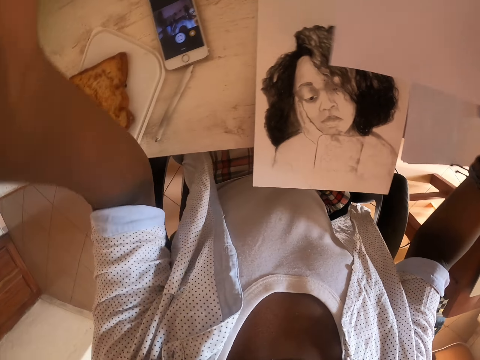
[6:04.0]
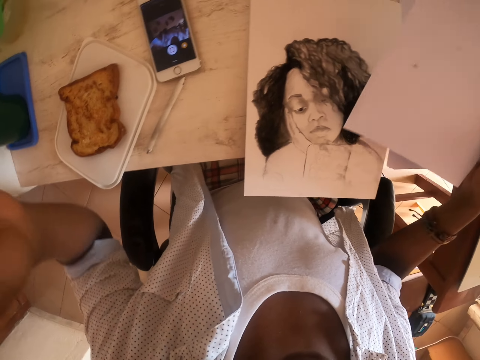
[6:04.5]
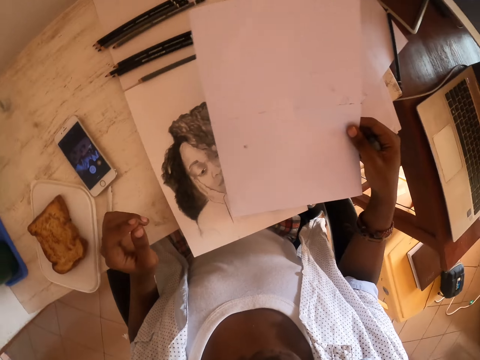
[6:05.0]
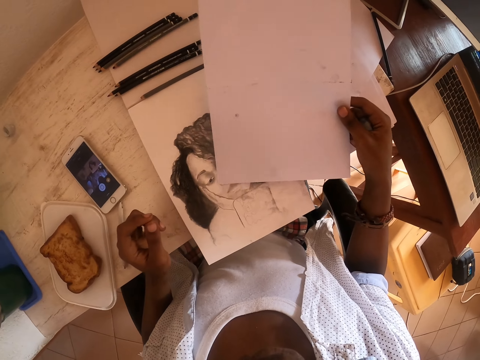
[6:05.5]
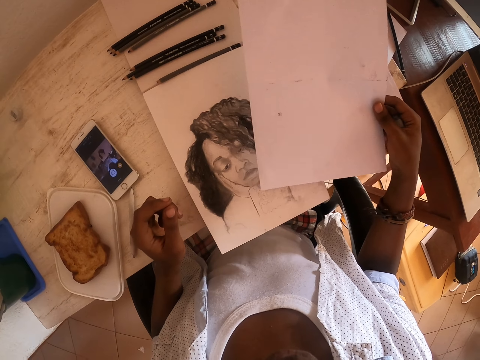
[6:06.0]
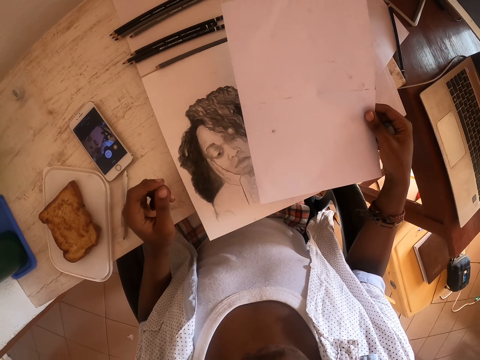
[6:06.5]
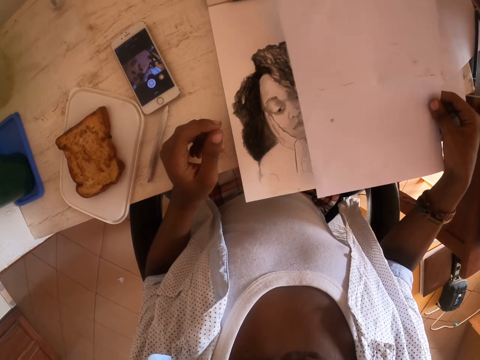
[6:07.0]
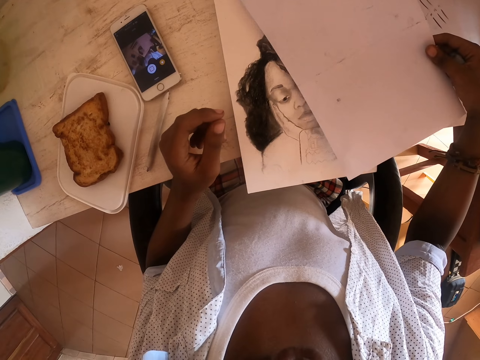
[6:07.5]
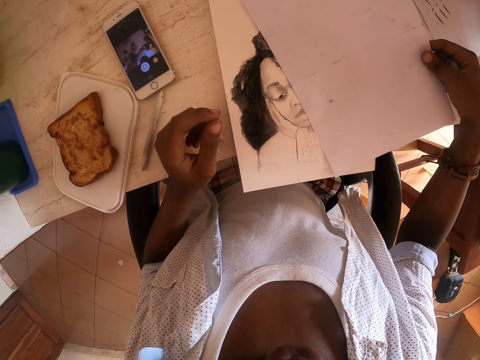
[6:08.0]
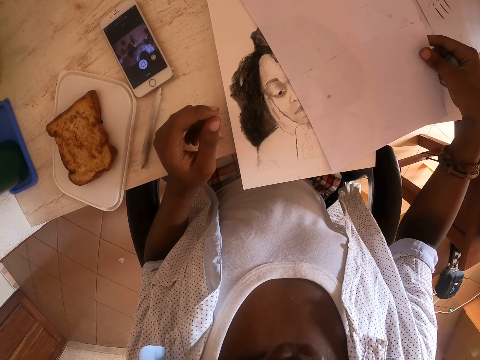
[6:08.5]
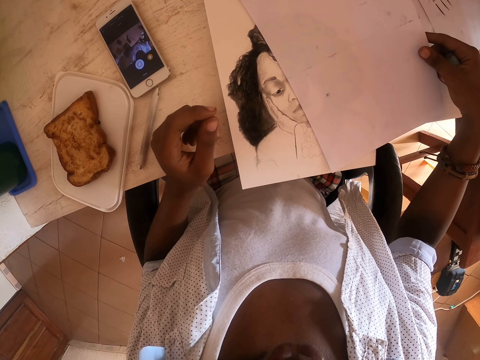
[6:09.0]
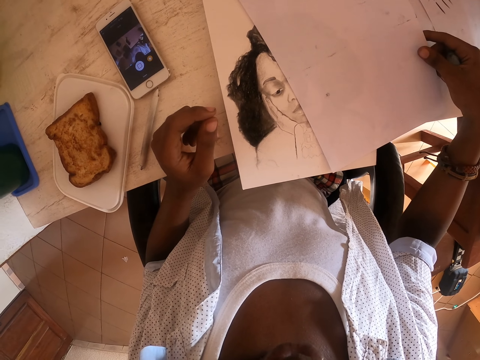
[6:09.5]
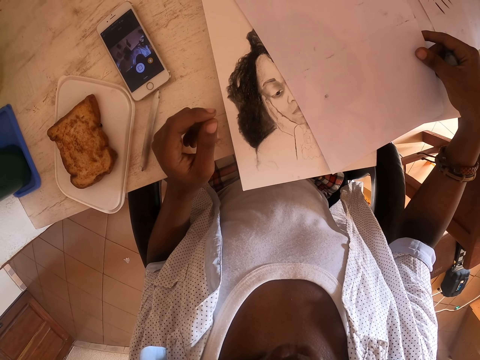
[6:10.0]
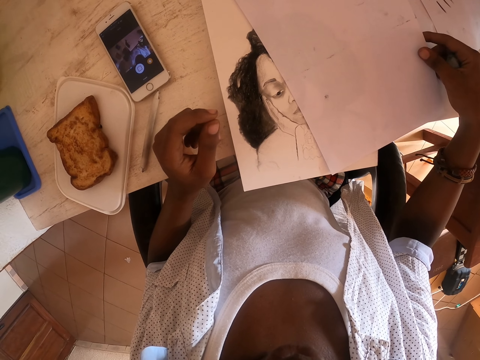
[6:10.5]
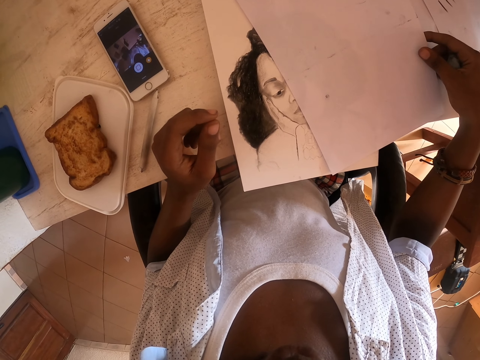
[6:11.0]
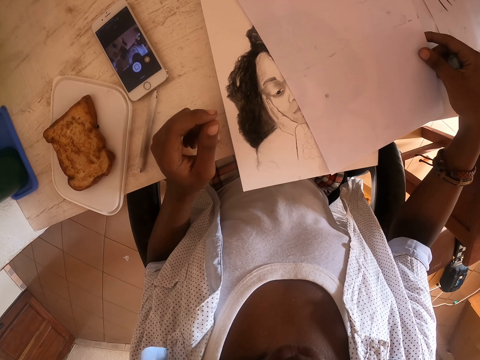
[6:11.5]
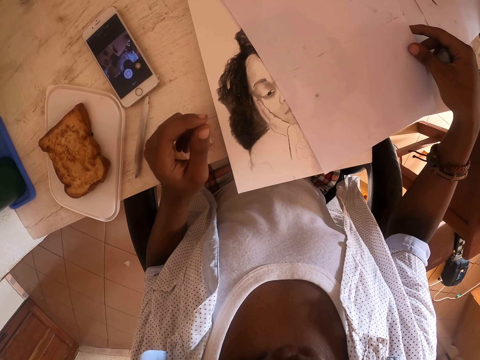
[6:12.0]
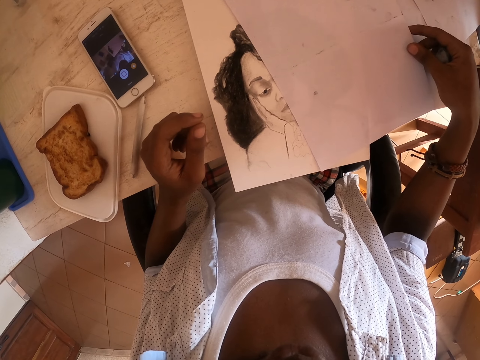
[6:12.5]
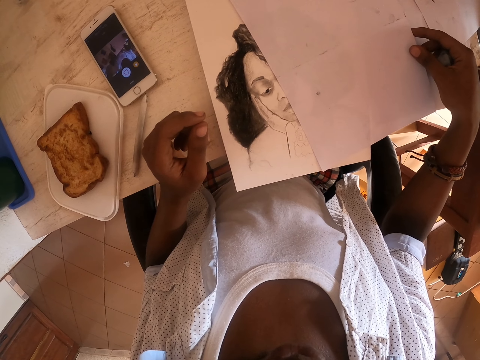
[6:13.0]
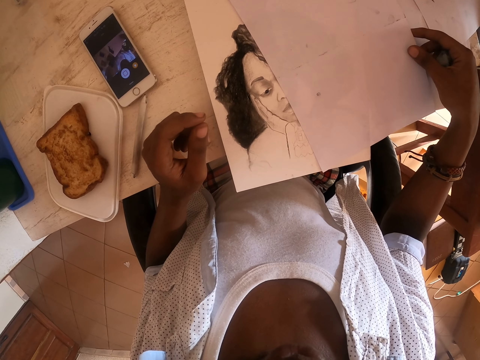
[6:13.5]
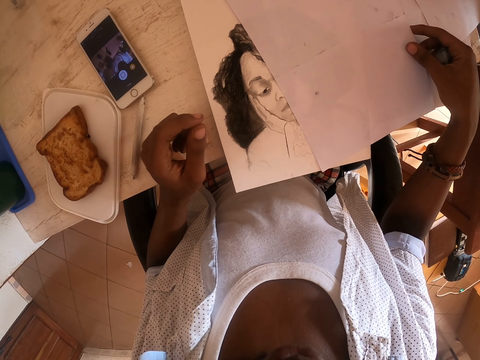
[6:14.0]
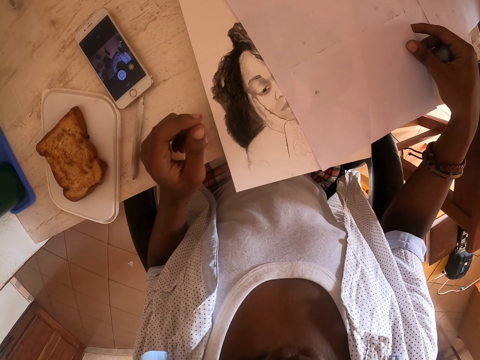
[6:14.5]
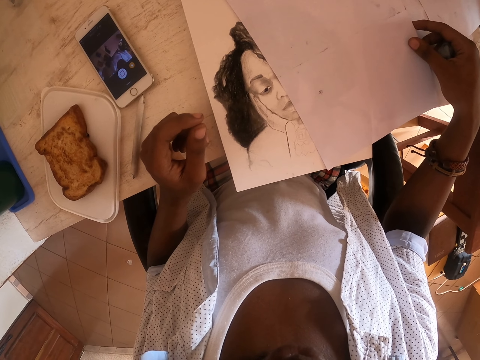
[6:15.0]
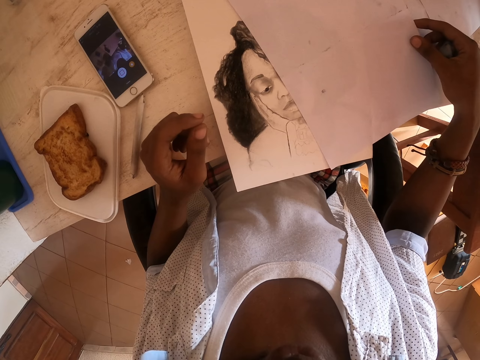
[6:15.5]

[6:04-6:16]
The camera wearer stares around. They place the paper on the drawing. They look at the drawing.

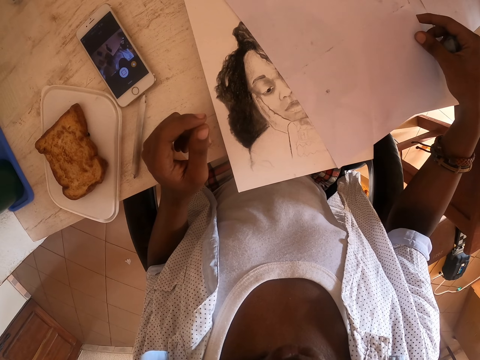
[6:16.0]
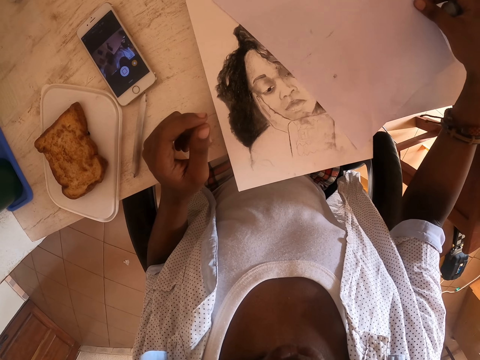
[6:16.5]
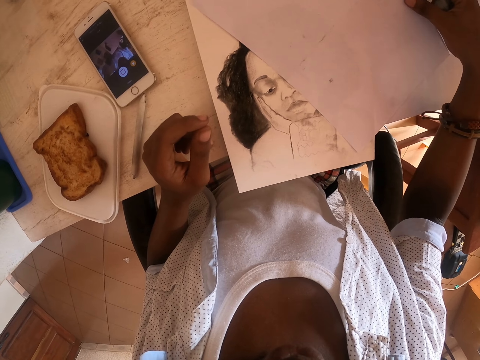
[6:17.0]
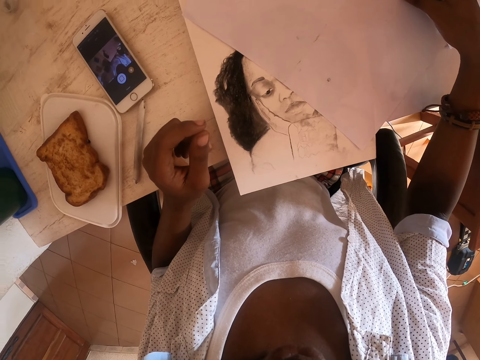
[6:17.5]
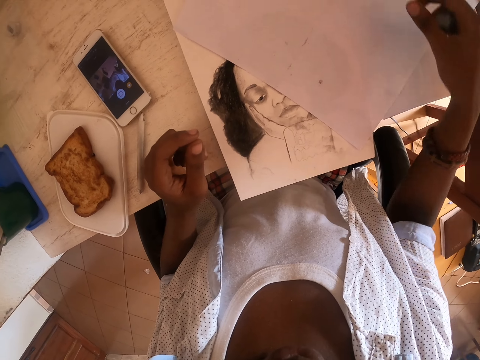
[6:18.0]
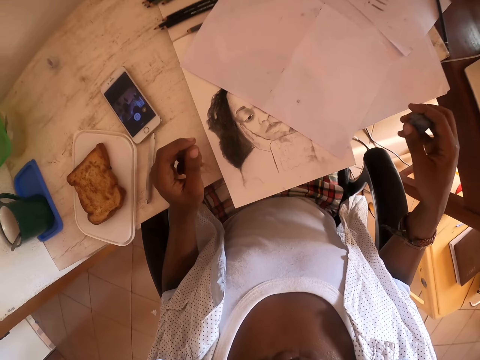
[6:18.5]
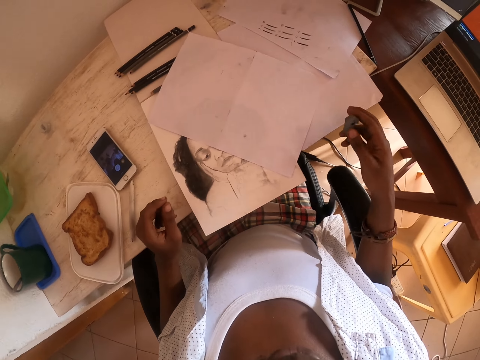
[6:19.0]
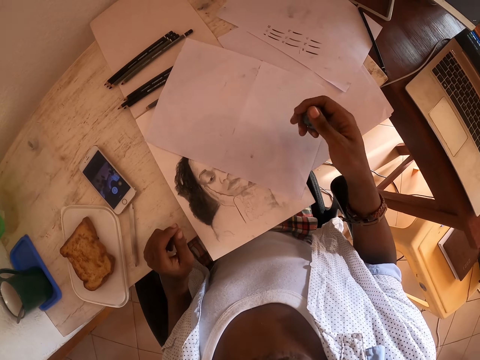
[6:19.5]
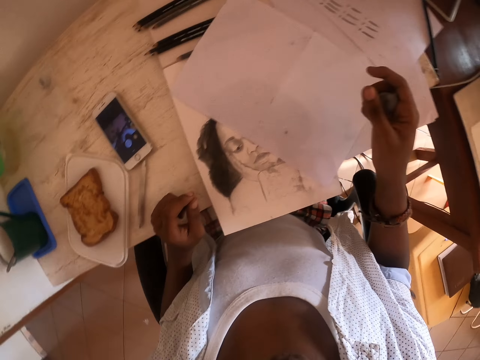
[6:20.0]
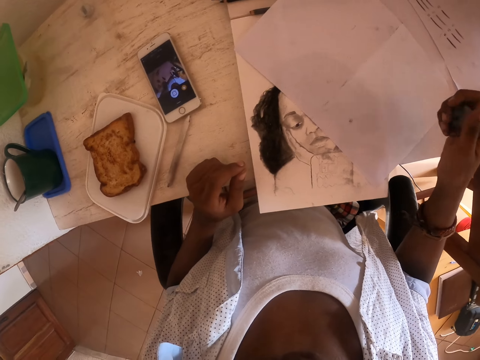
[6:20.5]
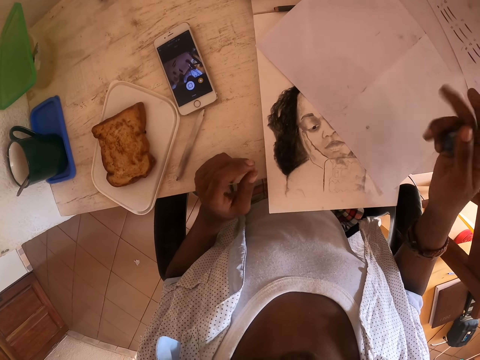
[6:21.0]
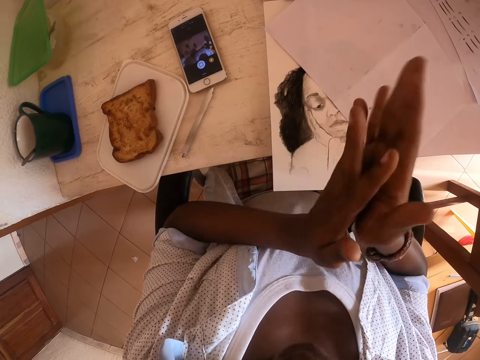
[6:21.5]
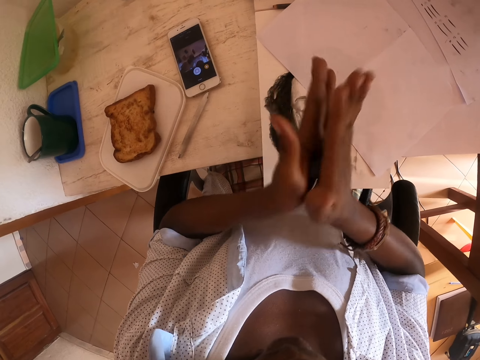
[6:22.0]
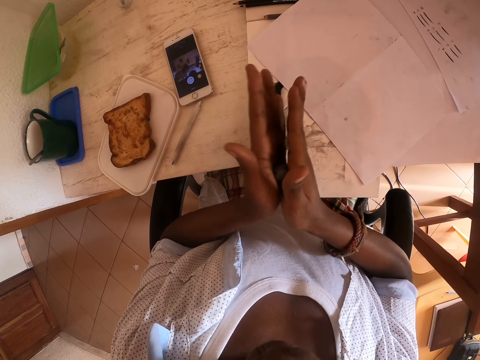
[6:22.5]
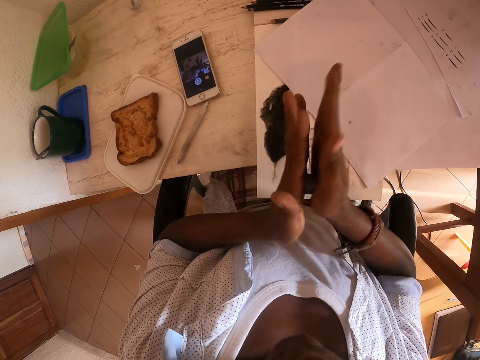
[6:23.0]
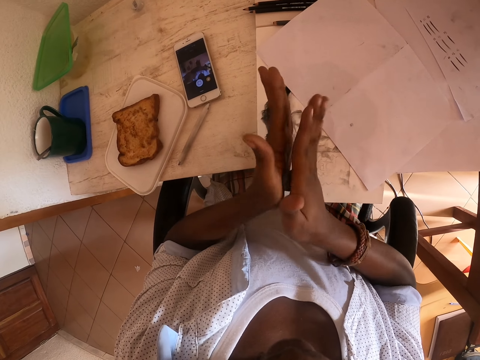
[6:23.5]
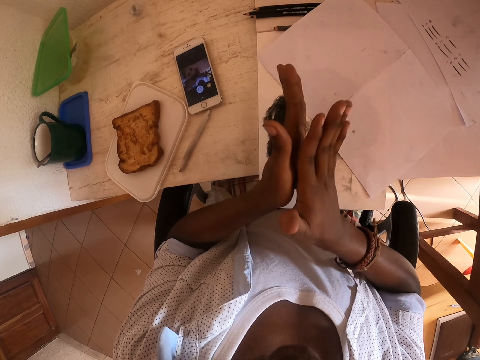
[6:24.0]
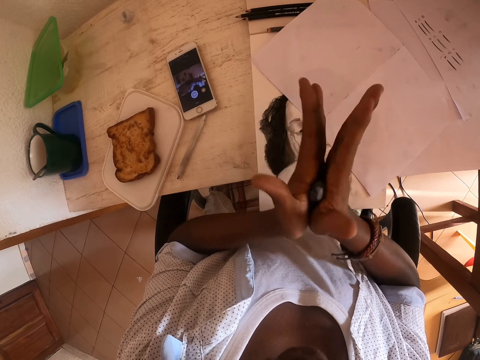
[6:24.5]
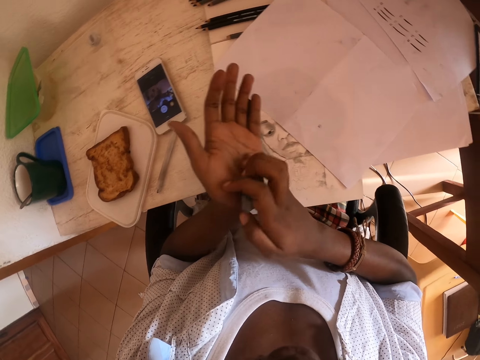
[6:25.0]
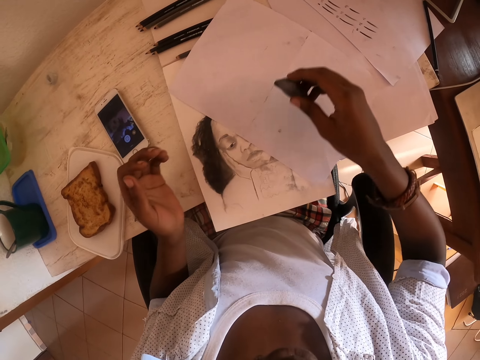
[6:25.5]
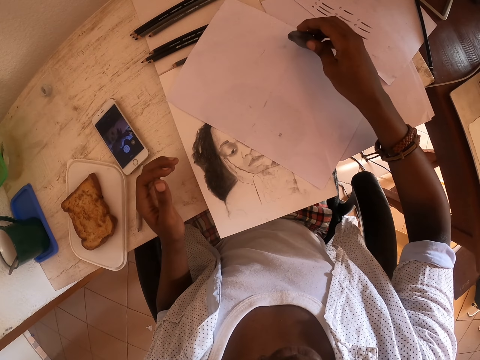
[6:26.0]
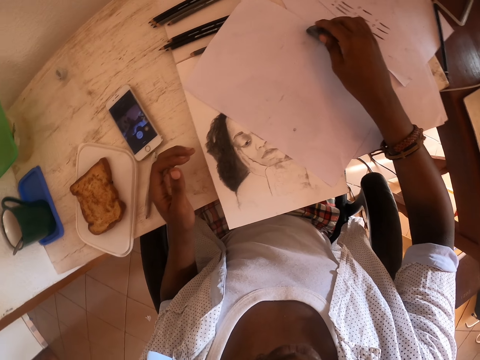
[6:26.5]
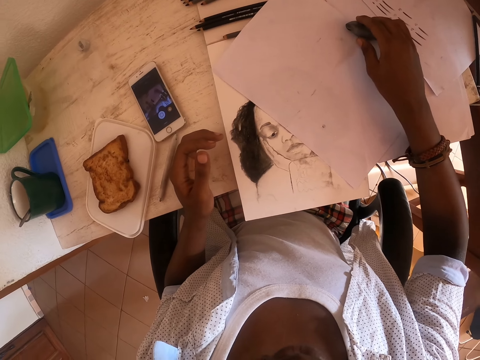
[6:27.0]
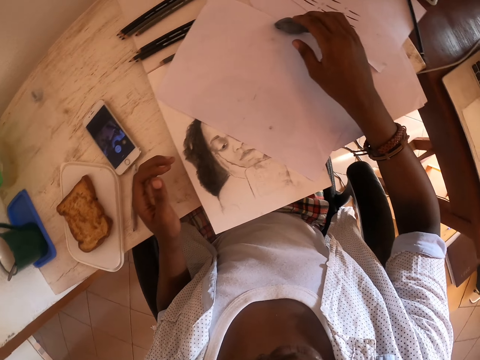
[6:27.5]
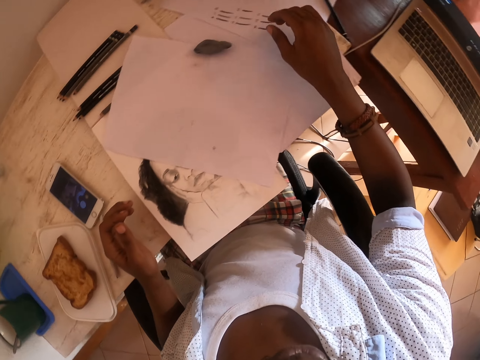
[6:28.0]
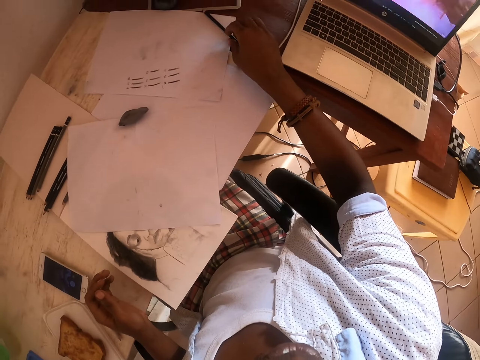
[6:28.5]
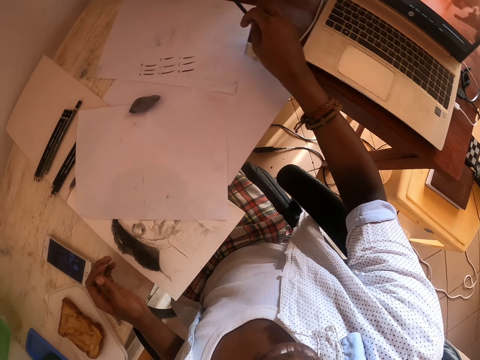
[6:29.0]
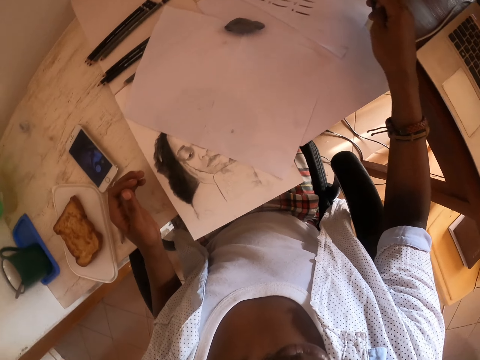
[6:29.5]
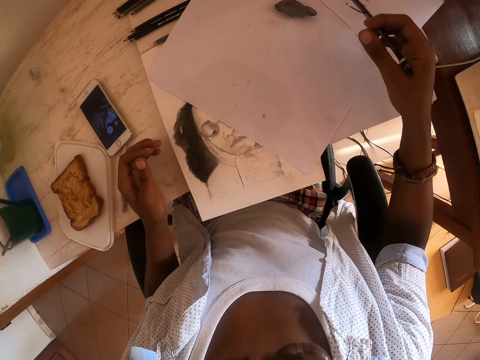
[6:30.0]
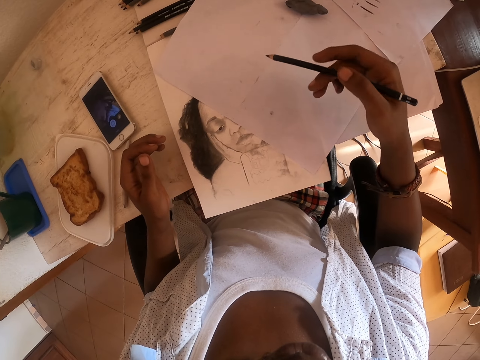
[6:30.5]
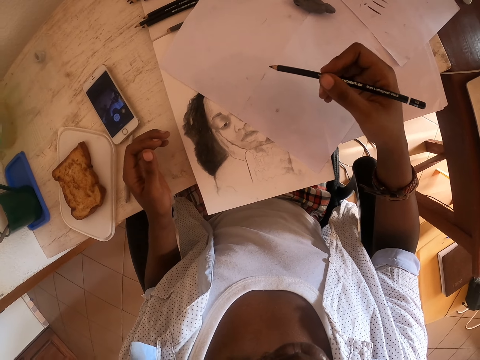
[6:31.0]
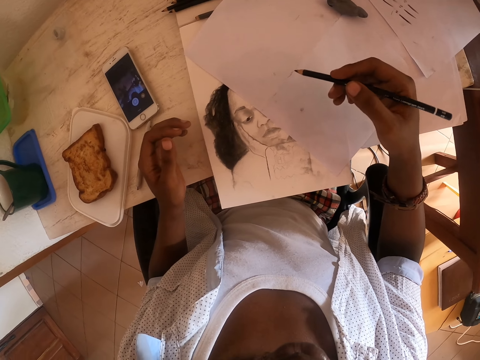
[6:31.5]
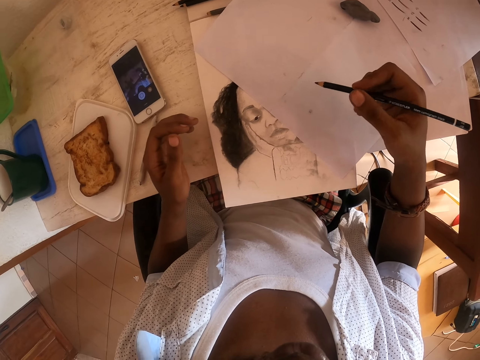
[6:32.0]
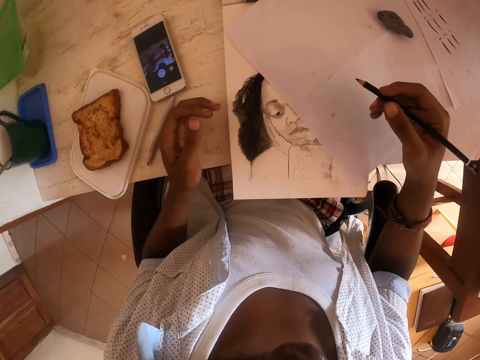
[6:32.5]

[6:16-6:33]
The camera wearer presses the eraser. He covers the picture. He shapes the eraser. He rubs his hands. He places the eraser on the paper. He picks up a pencil. He stares around.
